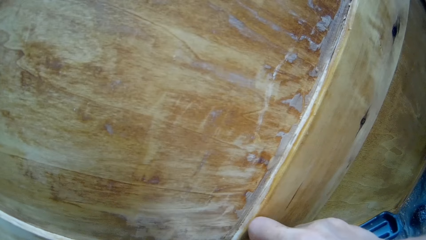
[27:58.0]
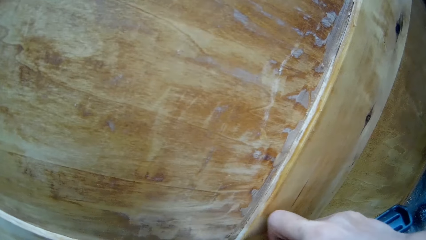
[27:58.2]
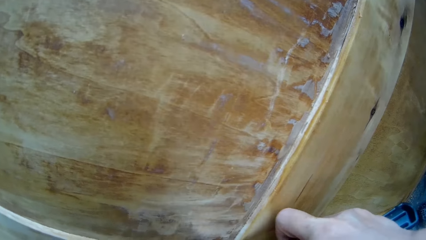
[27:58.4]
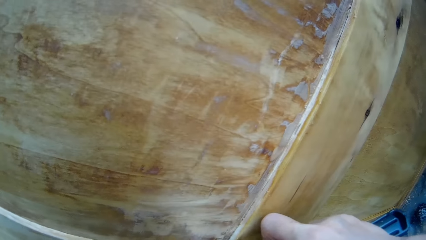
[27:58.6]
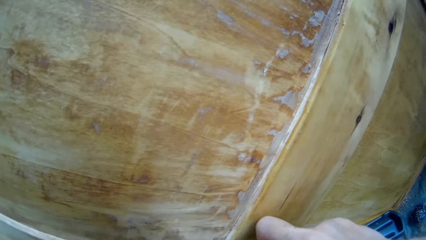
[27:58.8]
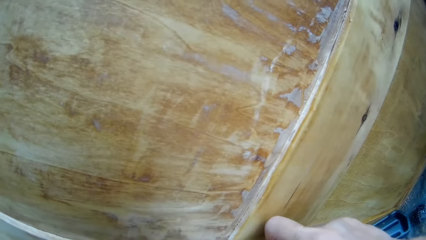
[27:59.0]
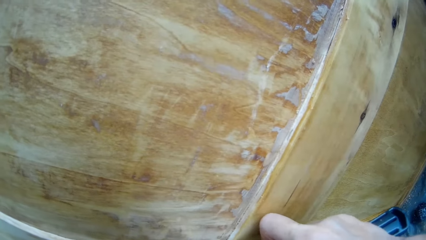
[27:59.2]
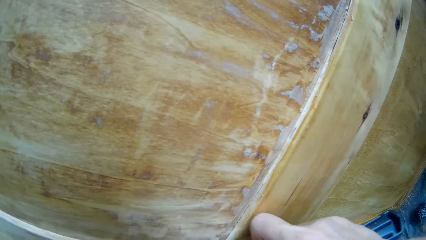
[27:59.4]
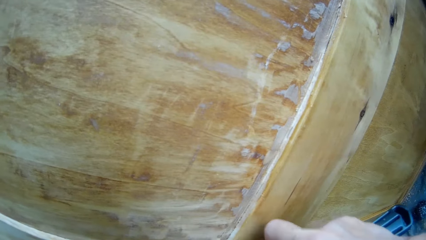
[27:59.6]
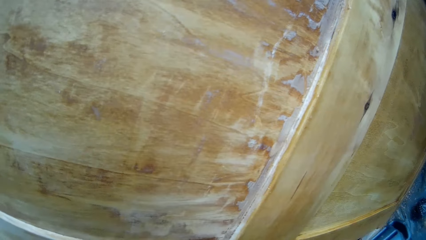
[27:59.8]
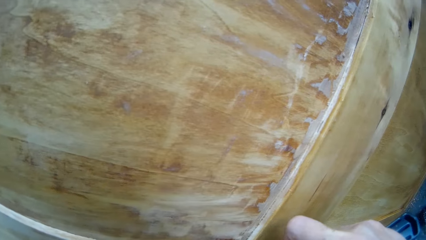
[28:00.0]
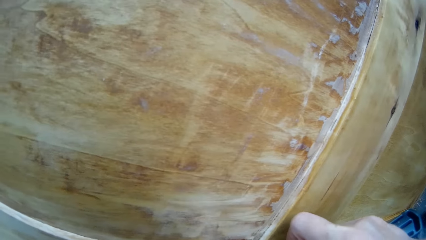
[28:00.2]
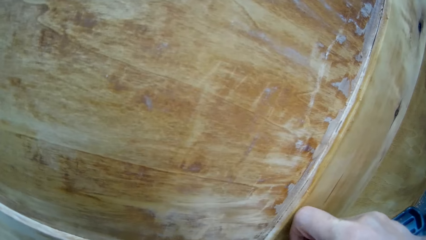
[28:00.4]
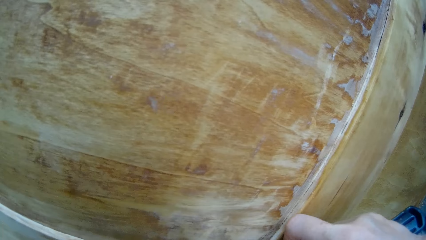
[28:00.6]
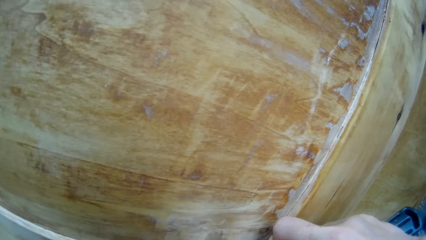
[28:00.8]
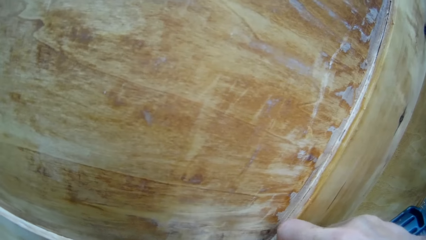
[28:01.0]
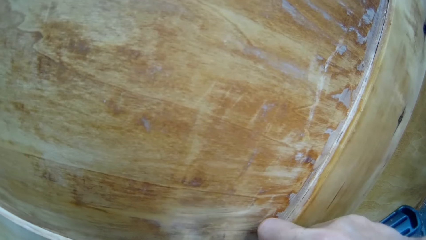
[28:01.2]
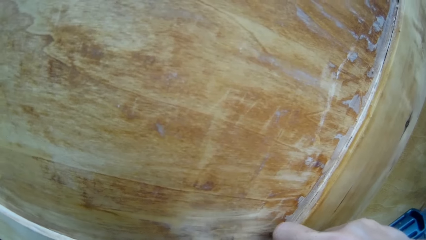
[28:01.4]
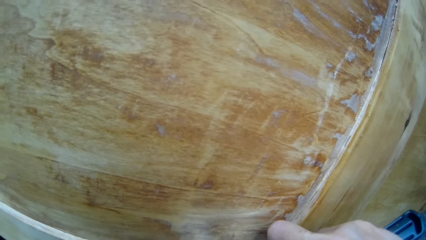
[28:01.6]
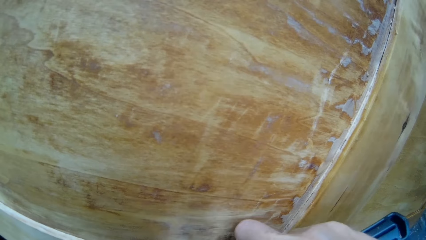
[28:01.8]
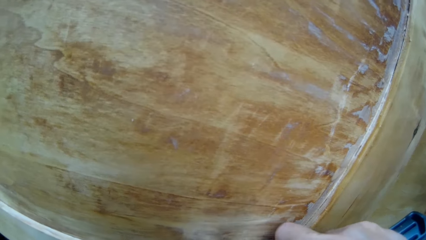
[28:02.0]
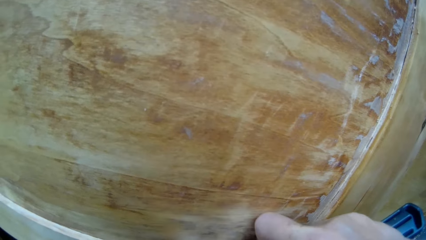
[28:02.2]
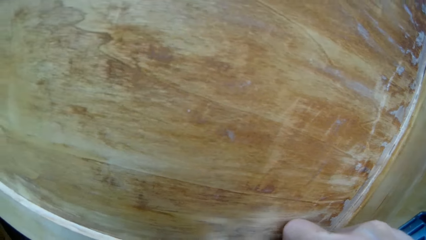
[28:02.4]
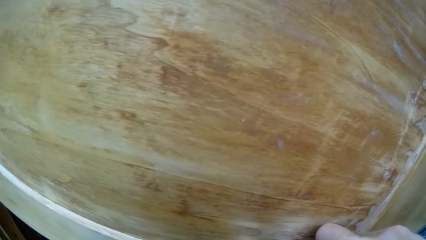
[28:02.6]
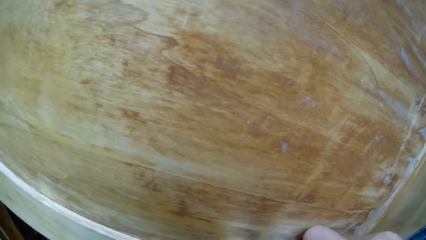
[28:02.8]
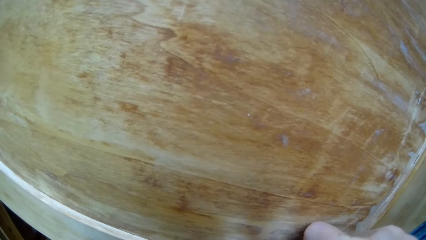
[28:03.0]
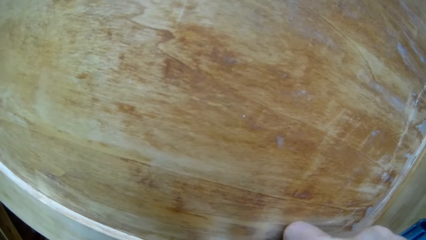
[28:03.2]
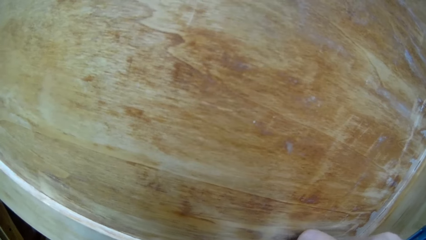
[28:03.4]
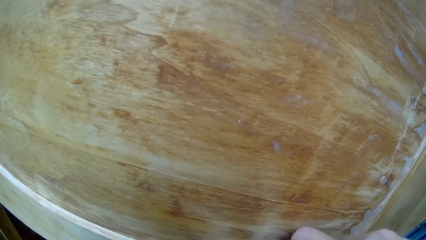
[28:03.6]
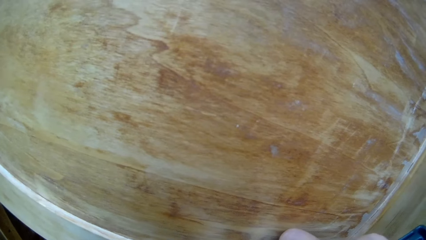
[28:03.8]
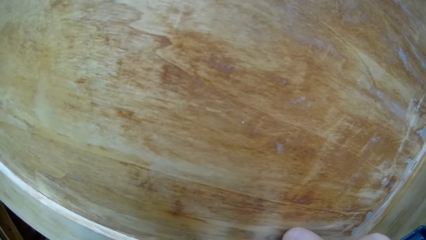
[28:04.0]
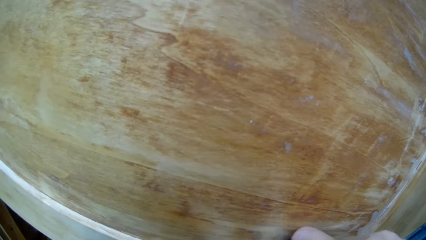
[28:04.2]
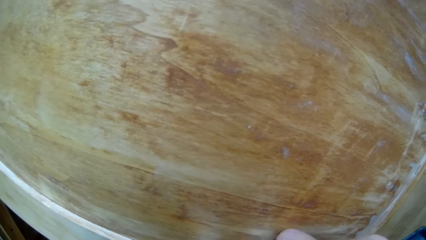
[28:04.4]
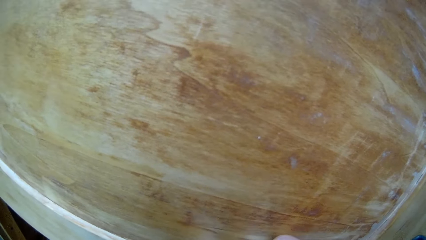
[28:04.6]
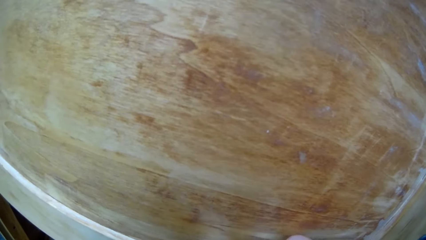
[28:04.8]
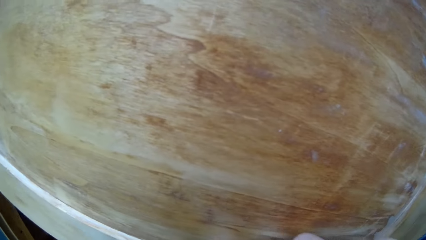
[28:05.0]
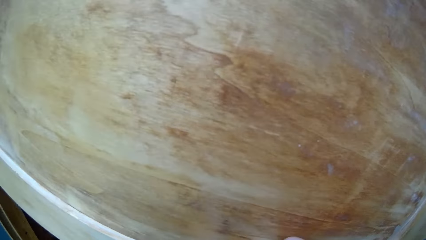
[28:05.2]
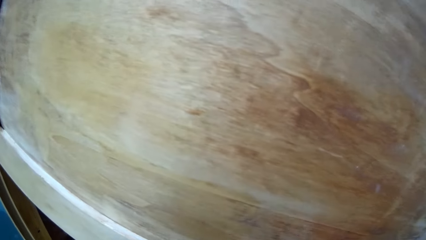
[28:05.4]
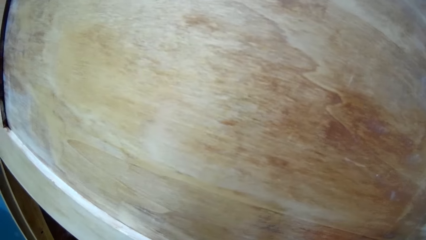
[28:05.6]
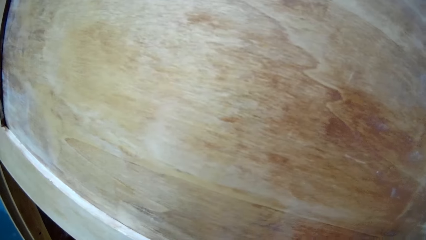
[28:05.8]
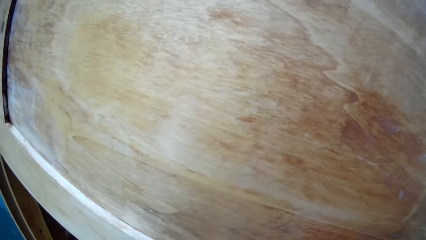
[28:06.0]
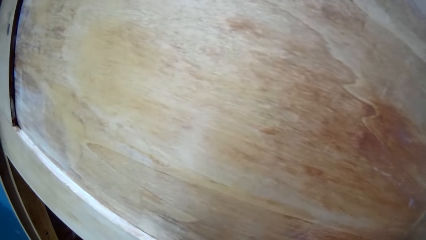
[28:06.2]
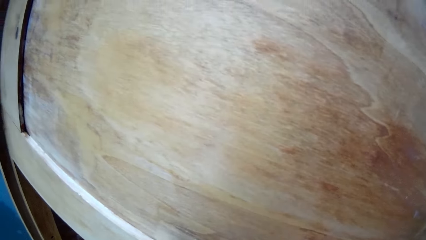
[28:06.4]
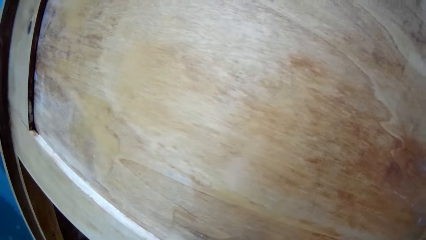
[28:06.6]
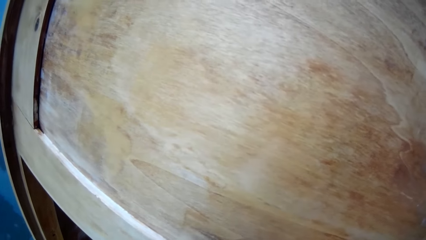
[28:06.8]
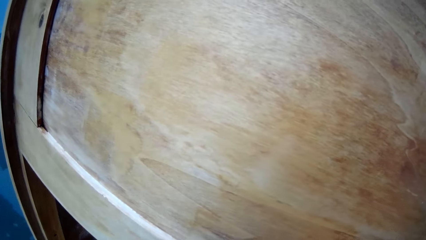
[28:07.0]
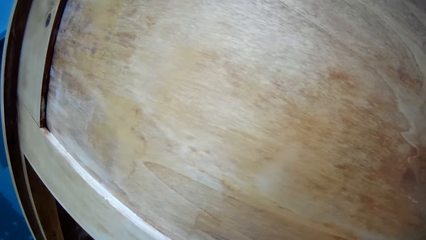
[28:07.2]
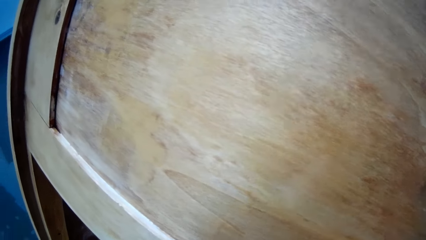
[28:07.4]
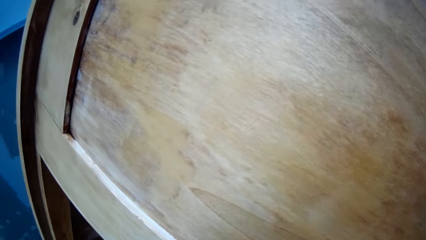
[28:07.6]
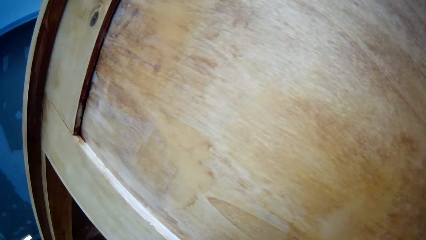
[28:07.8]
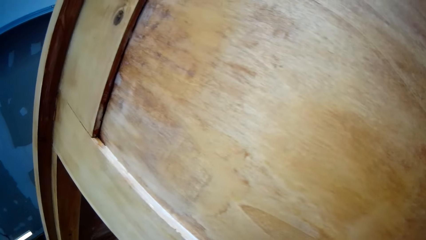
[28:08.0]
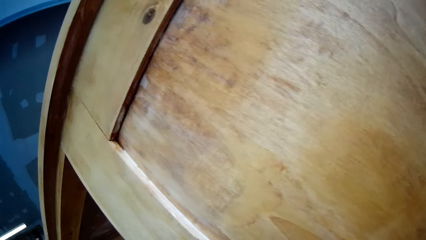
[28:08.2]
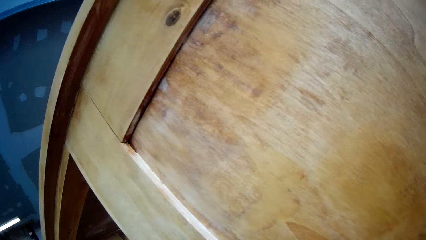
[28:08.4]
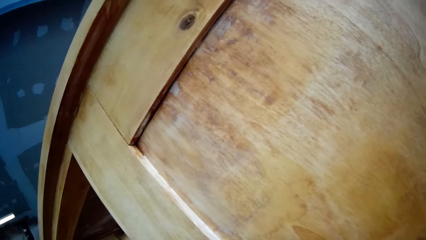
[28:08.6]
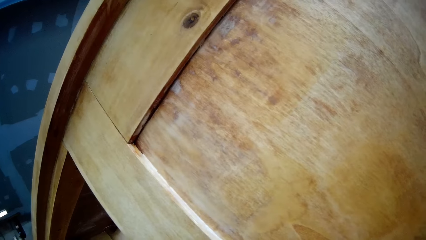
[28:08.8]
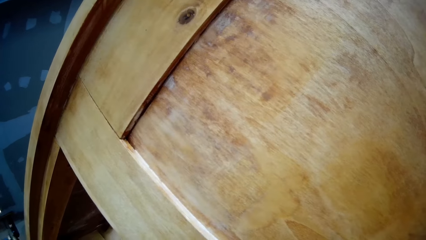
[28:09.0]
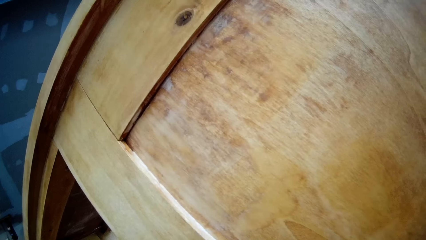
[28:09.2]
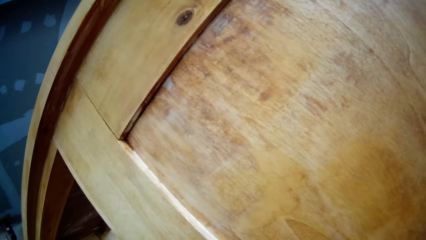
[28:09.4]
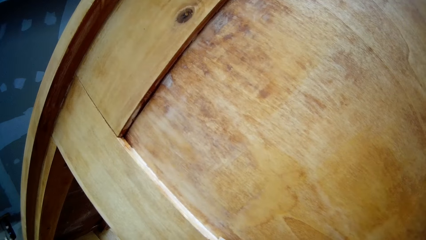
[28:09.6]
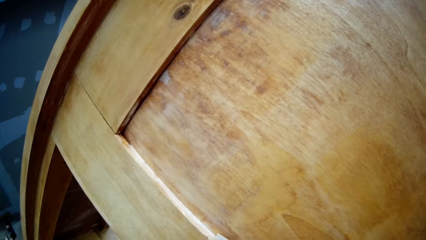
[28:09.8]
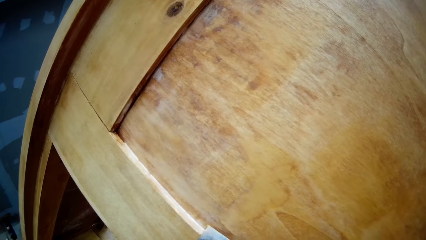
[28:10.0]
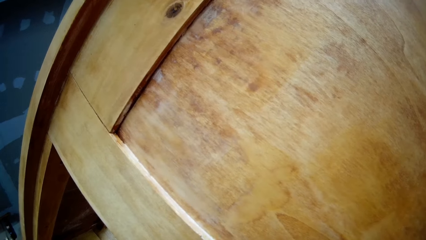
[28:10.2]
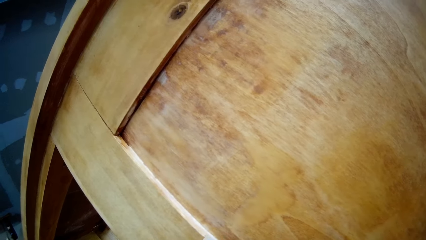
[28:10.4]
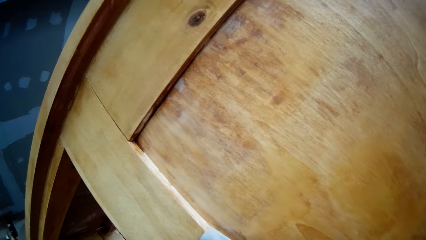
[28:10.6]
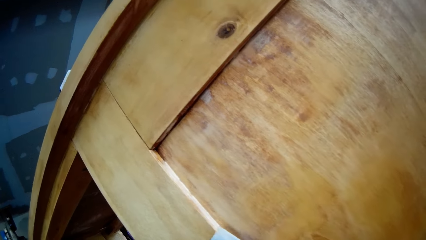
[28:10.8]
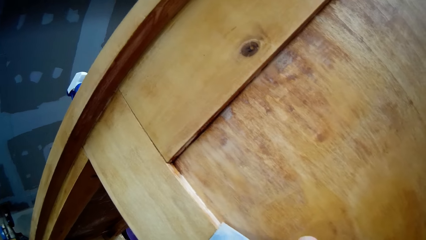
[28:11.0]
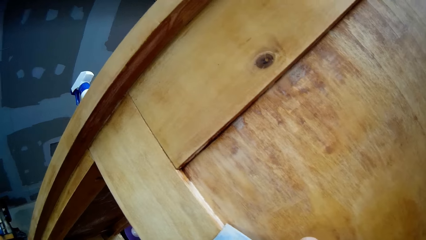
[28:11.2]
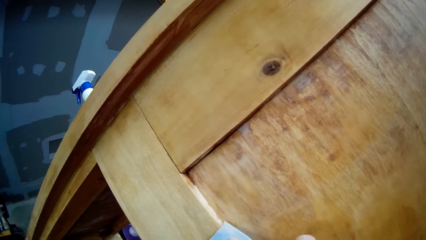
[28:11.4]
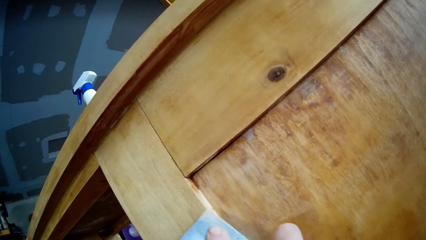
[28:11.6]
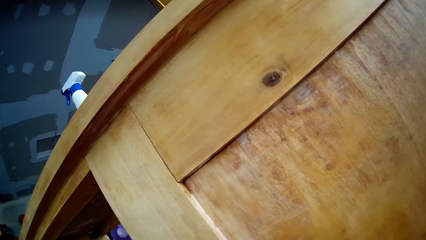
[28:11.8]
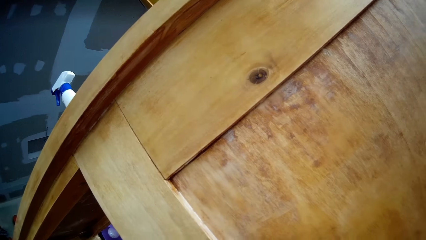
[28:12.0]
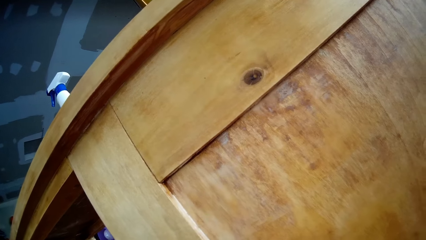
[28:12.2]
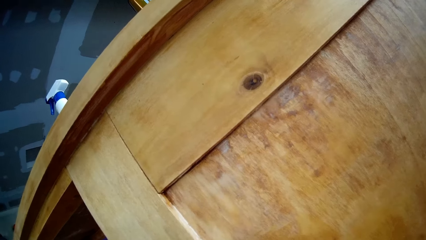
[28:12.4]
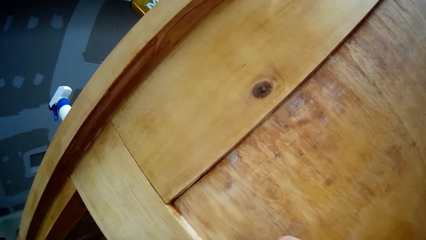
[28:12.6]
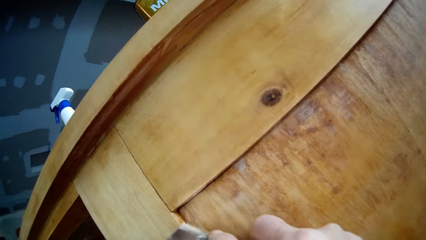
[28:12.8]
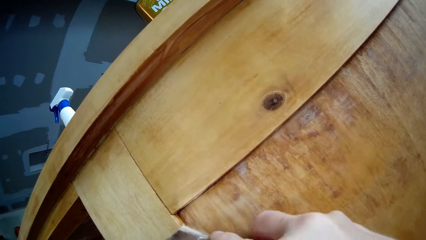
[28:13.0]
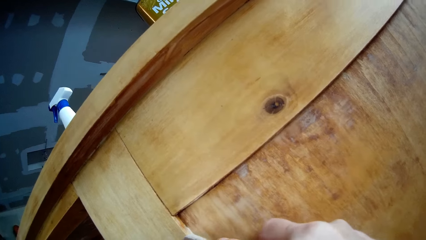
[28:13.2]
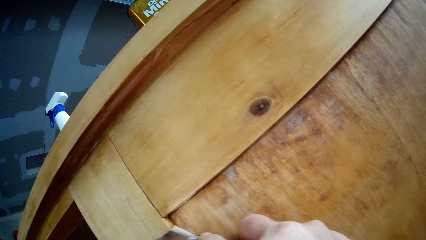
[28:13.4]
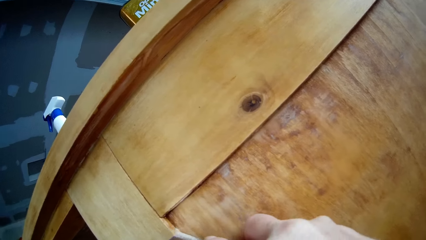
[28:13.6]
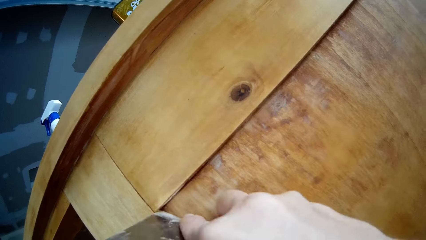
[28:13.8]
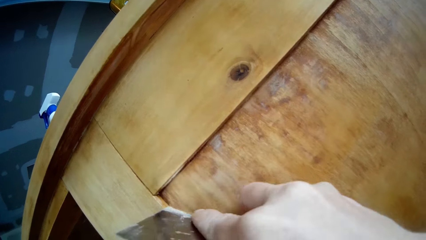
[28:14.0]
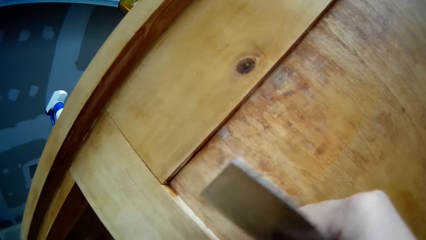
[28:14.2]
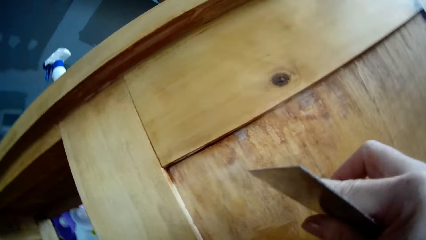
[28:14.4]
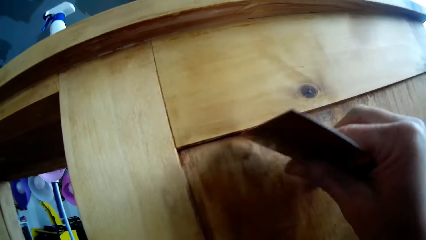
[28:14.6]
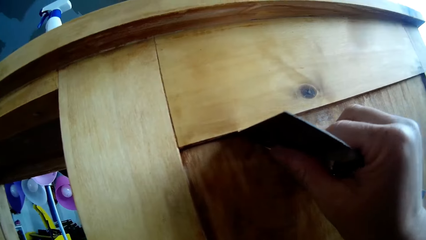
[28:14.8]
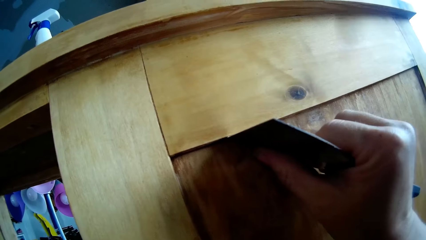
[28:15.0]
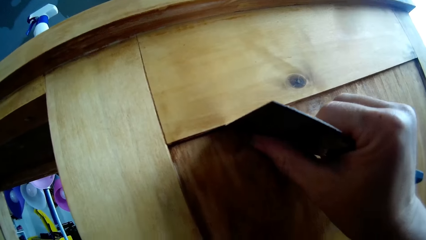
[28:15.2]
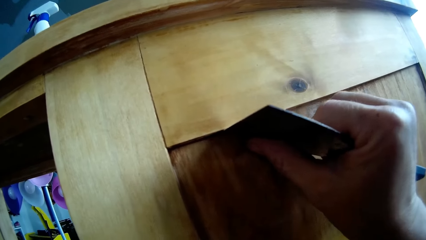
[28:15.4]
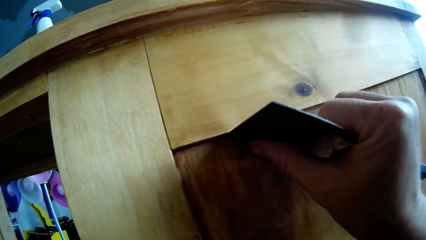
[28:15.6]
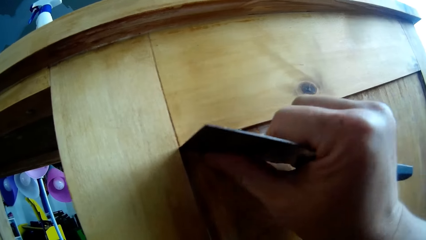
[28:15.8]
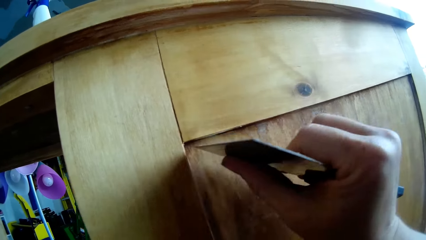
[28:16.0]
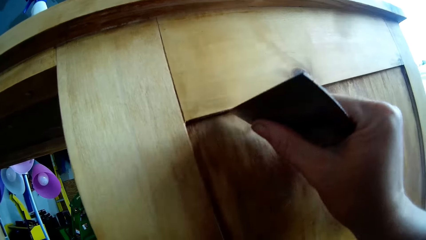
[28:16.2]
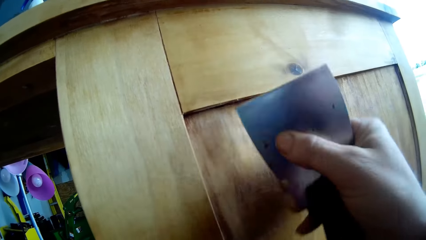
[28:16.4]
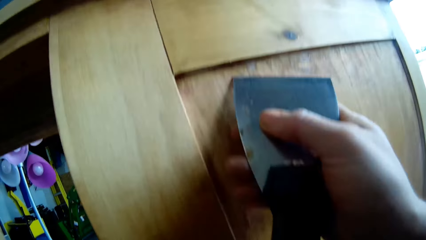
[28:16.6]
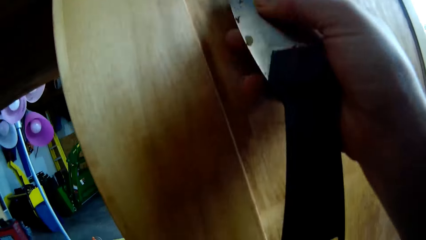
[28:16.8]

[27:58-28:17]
A man drops the piece down. The man scrubs the wood.
